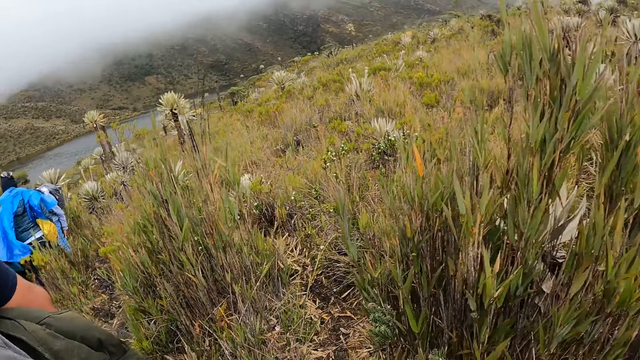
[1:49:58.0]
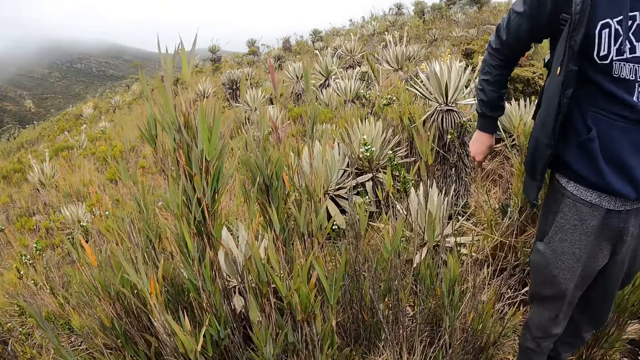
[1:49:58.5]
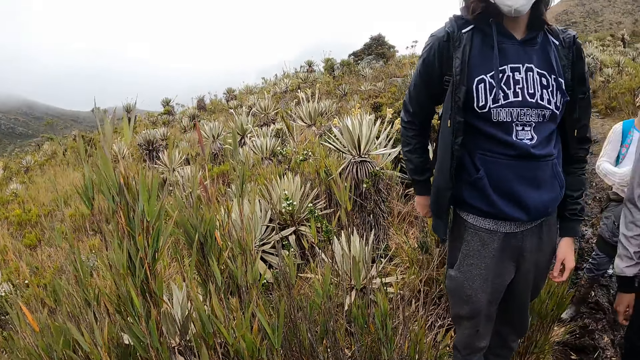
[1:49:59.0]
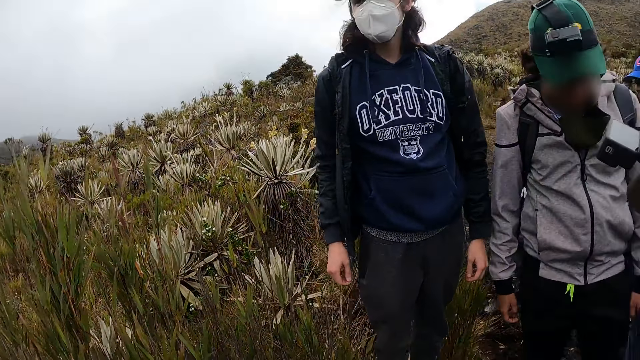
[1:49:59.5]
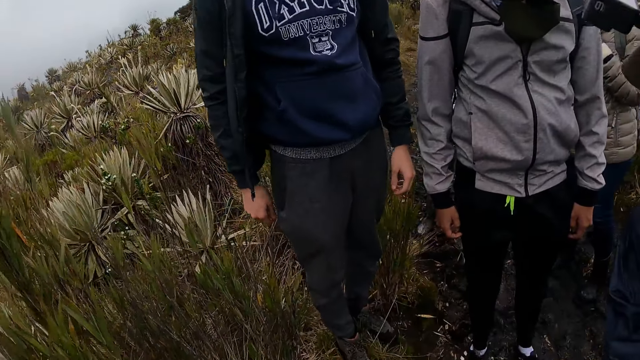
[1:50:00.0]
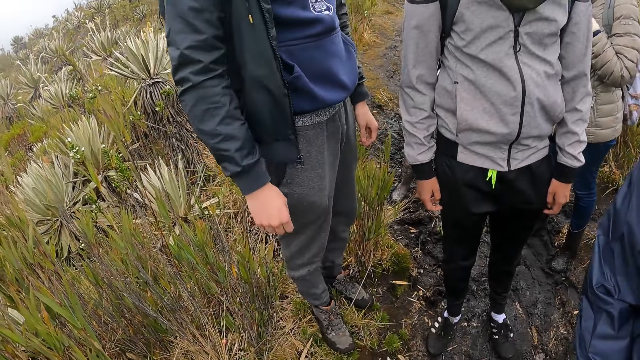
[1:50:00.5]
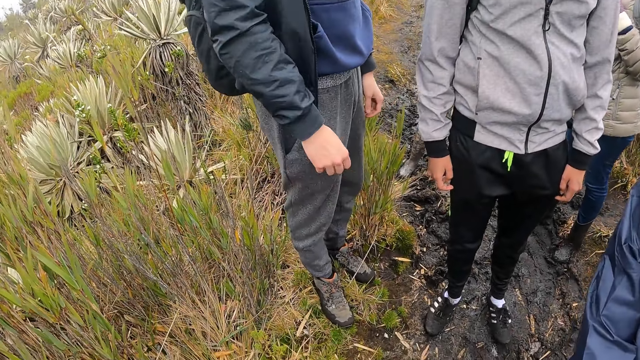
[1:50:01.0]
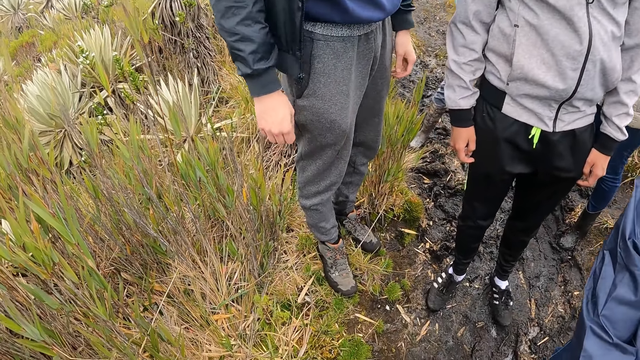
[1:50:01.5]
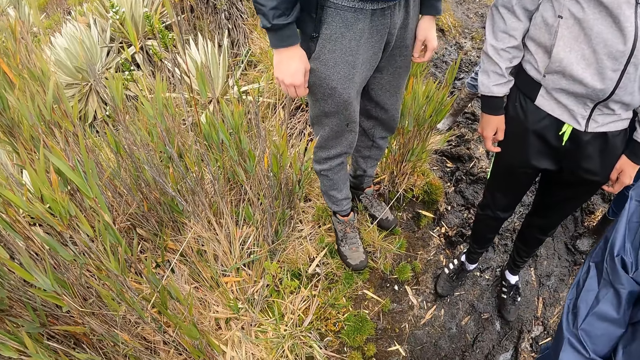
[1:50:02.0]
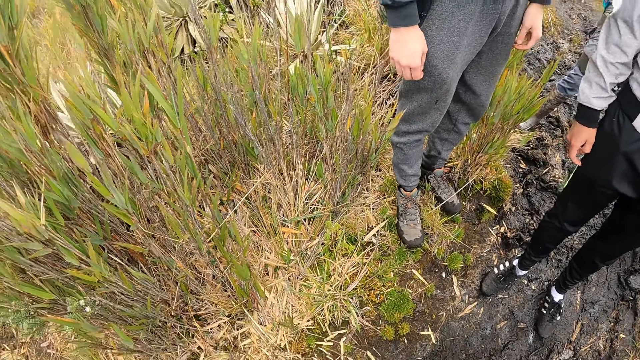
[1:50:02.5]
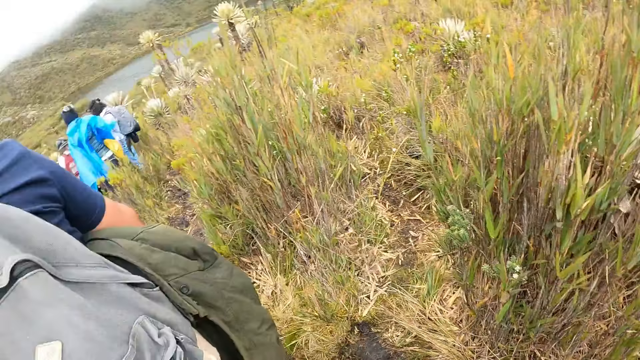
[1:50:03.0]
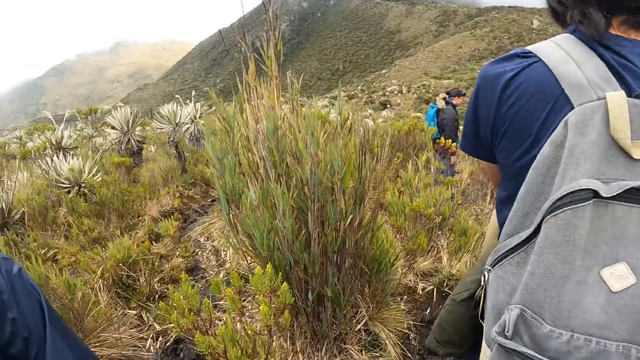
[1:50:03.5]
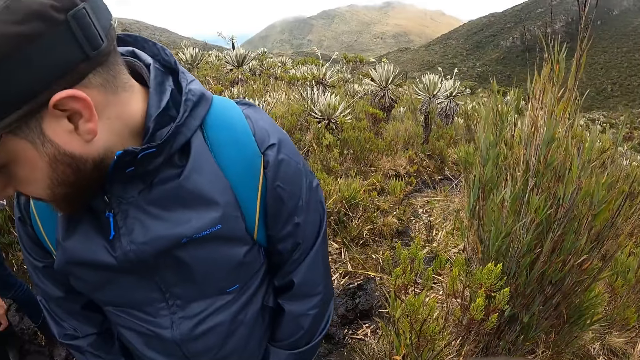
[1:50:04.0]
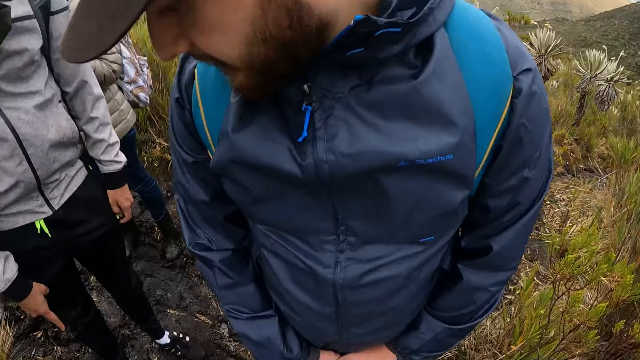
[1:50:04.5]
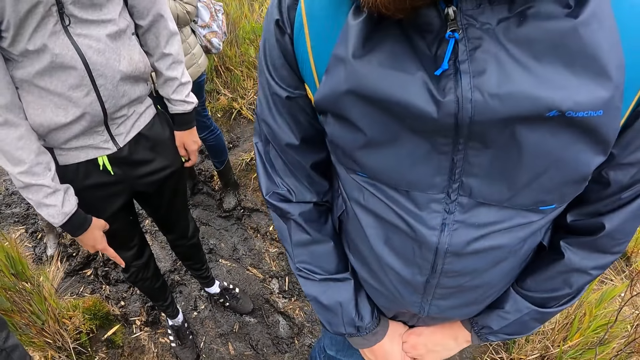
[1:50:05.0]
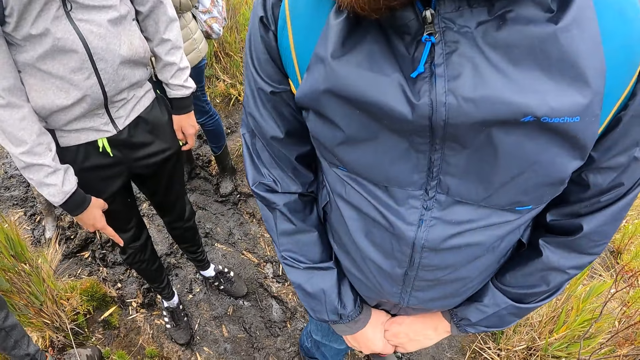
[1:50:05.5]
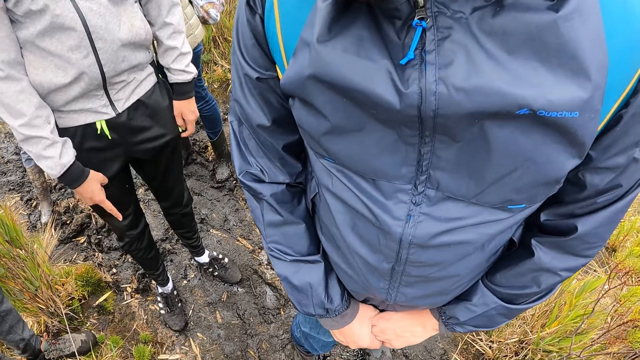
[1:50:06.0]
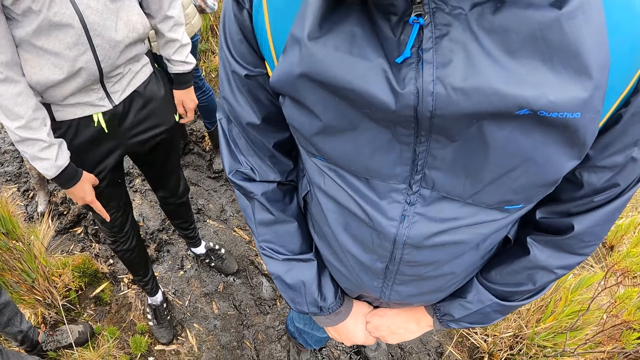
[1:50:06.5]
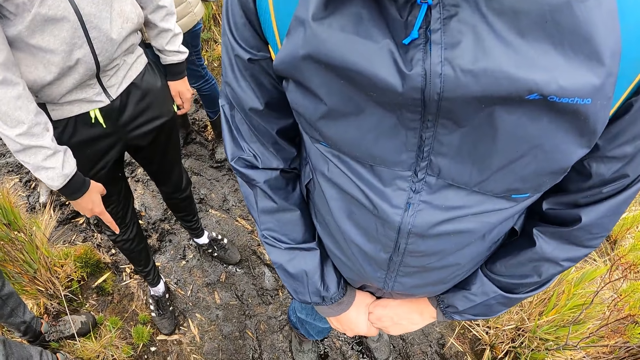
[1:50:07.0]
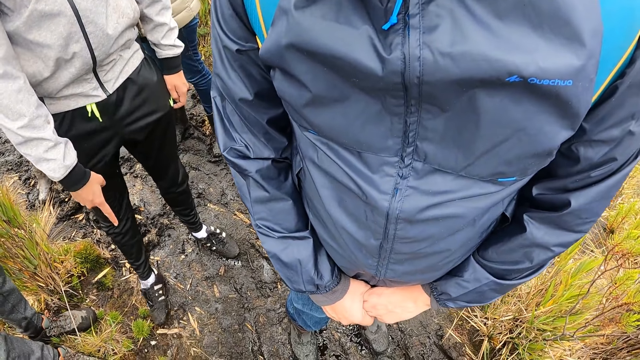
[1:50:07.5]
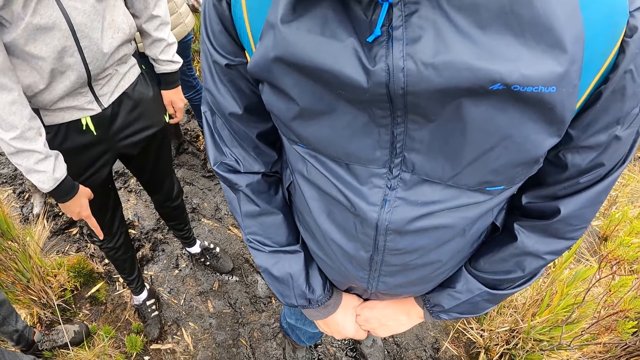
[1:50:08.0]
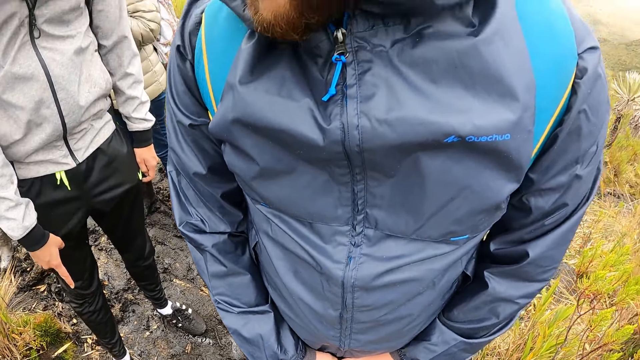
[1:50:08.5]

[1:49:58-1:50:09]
A man interacts with the camera wearer and another man.

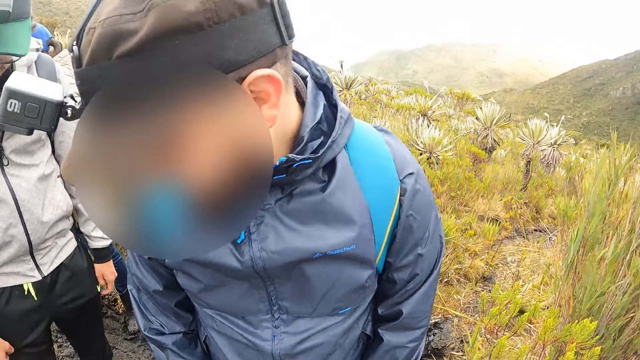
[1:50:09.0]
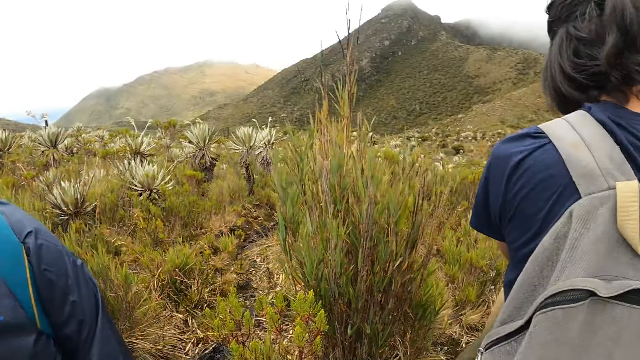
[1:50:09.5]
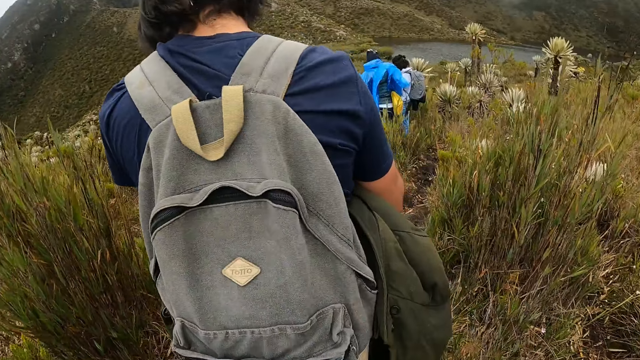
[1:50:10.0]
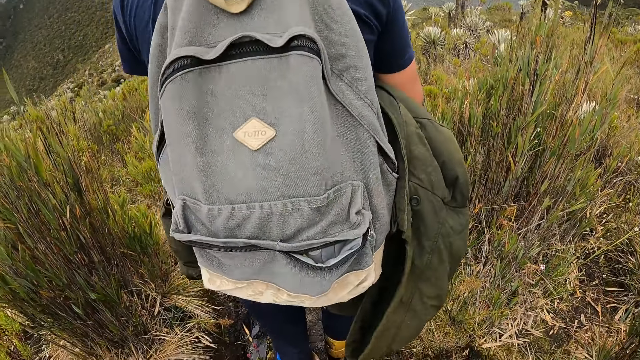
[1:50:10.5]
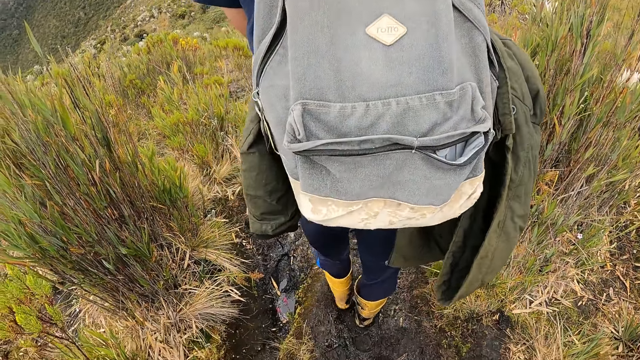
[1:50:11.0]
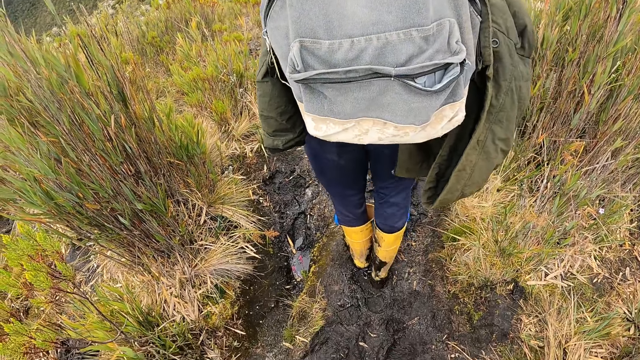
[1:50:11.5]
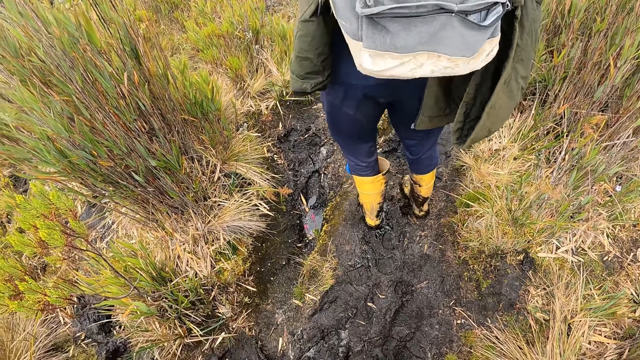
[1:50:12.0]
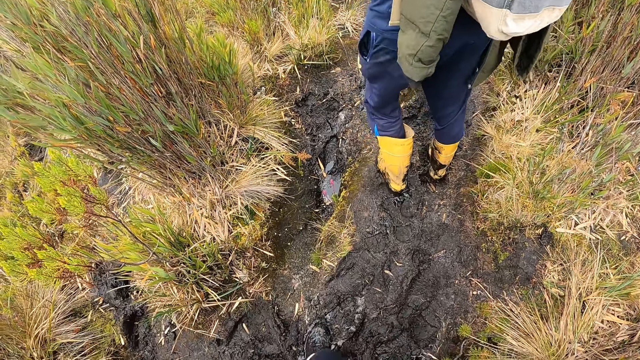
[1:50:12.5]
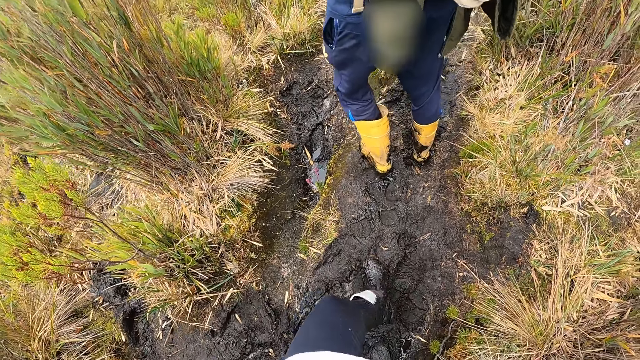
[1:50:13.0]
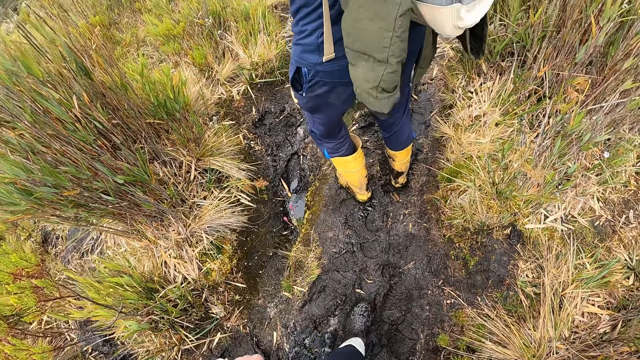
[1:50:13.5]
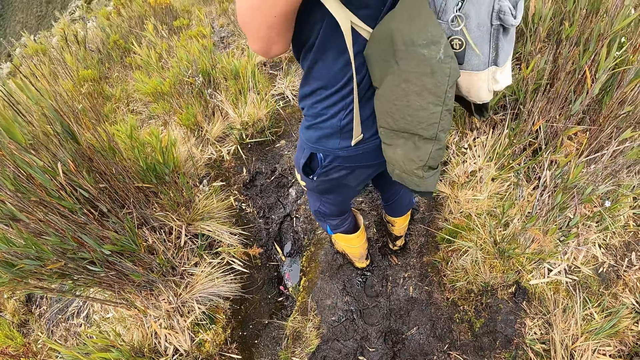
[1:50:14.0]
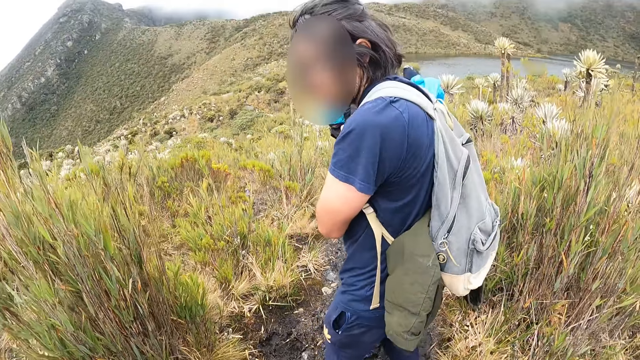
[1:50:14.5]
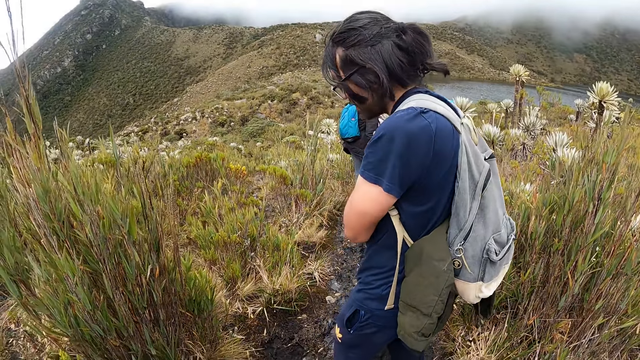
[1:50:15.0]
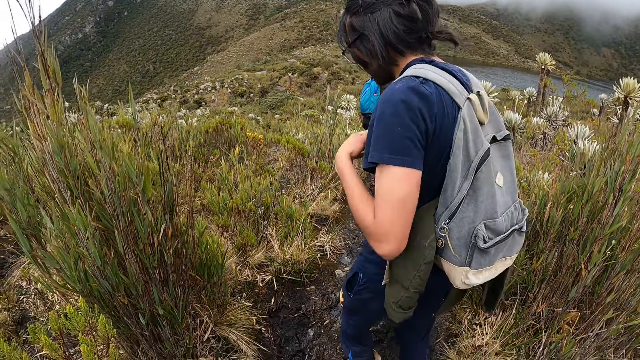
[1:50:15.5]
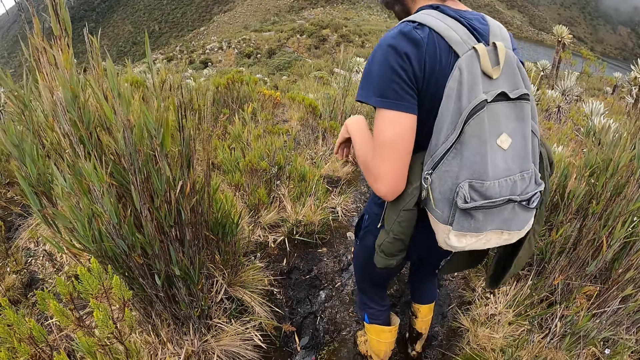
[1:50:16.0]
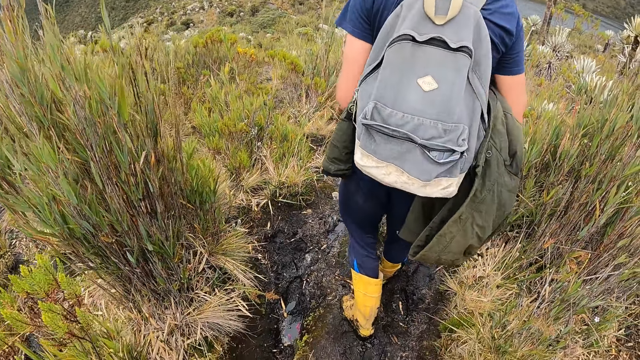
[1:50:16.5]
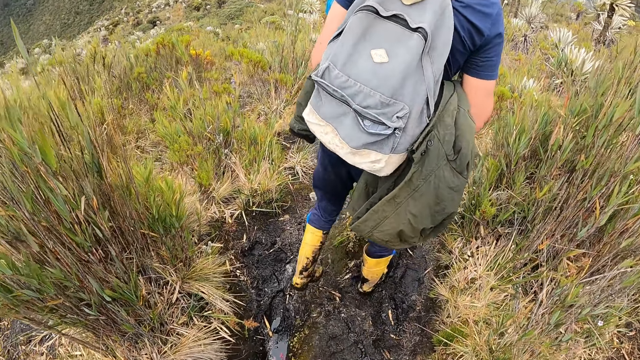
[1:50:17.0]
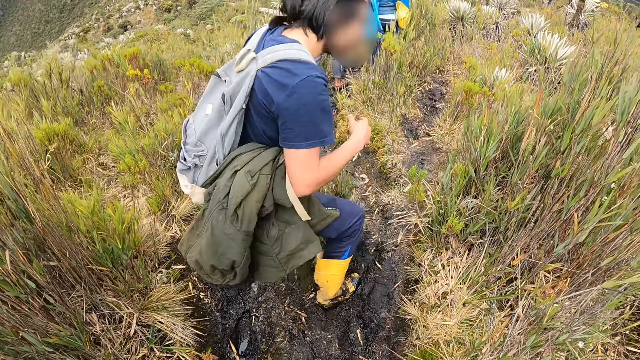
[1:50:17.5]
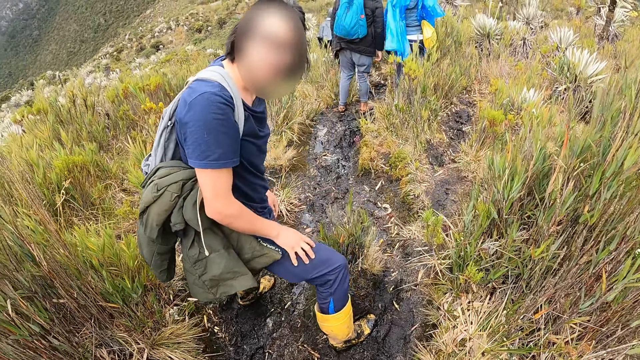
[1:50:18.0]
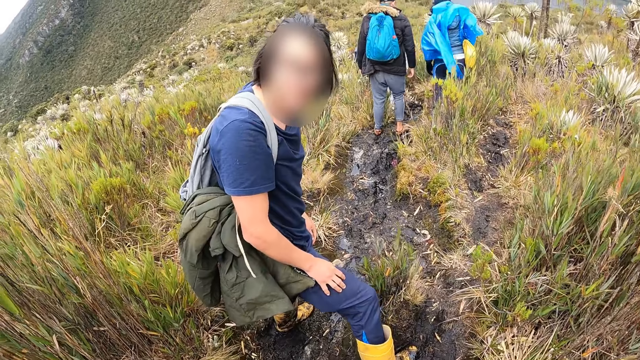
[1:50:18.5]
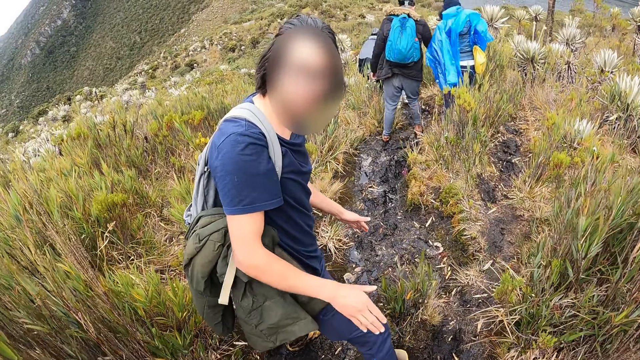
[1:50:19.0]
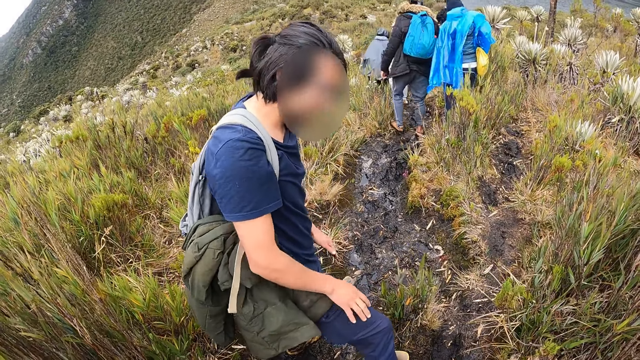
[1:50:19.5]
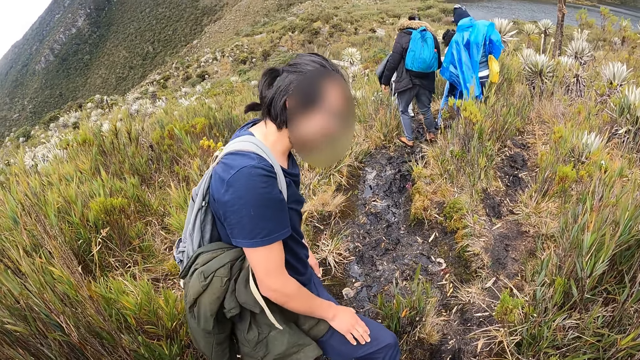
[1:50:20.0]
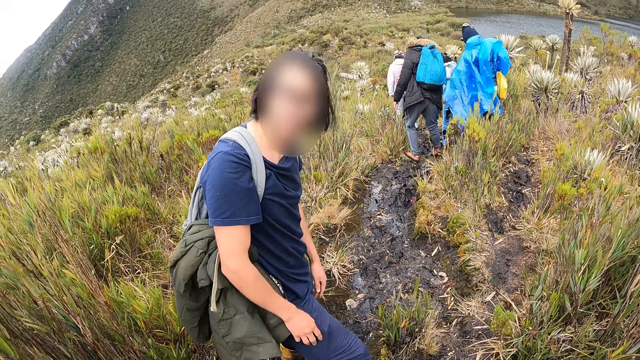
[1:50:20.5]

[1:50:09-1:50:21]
The camera wearer walks on the mountain pathway with the man. The man interacts with the camera wearer.
